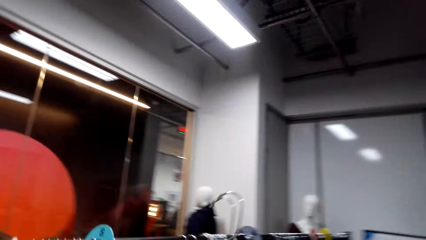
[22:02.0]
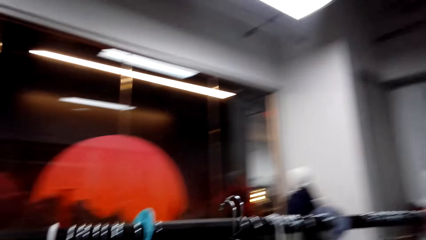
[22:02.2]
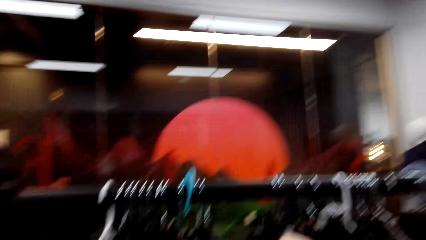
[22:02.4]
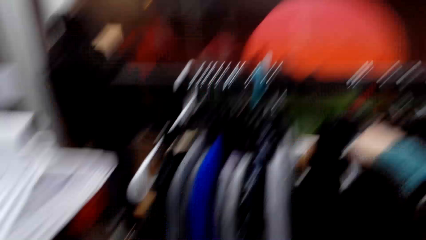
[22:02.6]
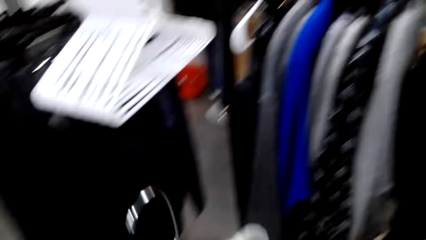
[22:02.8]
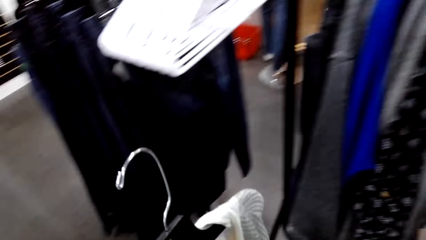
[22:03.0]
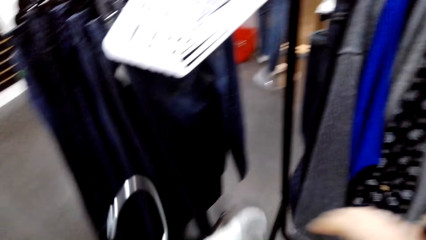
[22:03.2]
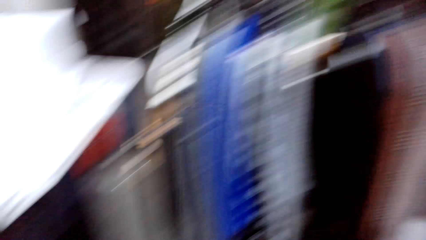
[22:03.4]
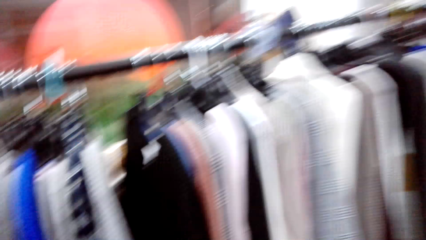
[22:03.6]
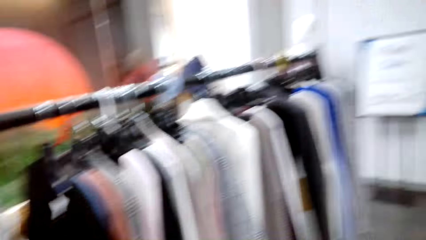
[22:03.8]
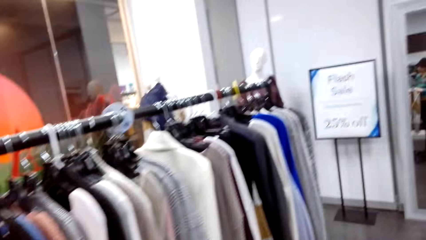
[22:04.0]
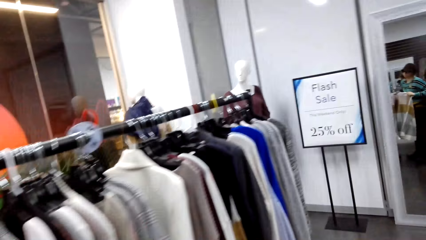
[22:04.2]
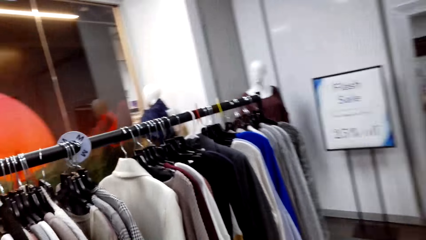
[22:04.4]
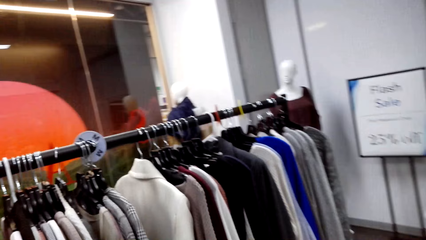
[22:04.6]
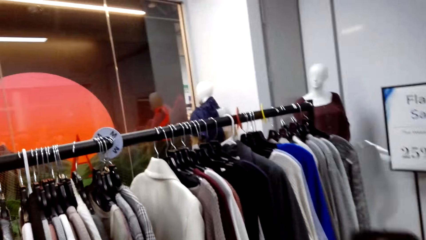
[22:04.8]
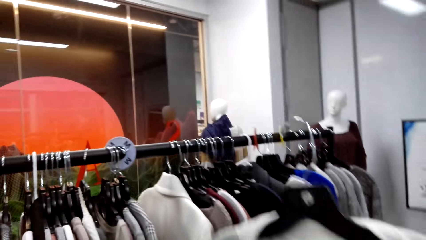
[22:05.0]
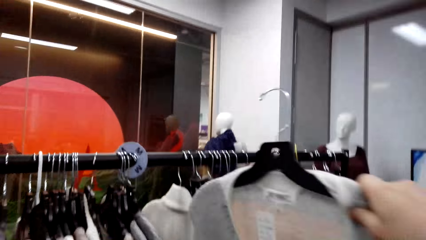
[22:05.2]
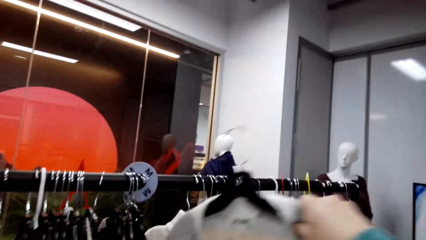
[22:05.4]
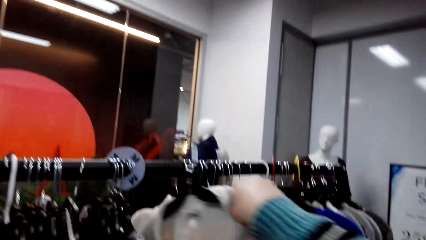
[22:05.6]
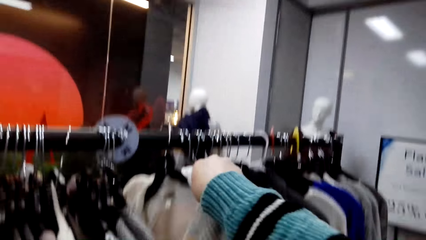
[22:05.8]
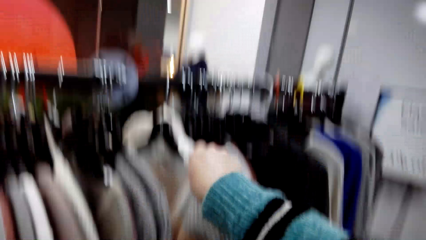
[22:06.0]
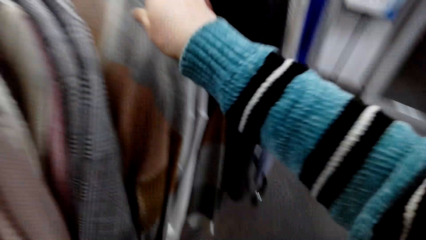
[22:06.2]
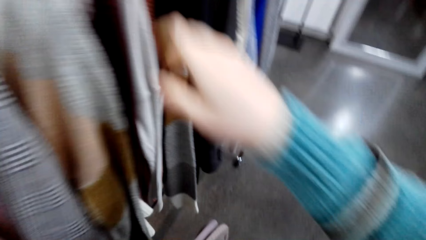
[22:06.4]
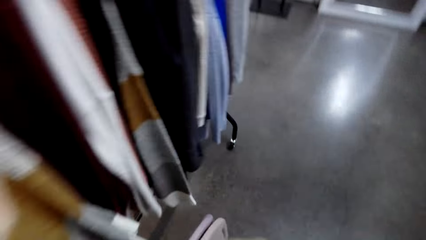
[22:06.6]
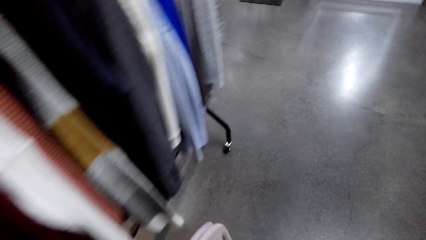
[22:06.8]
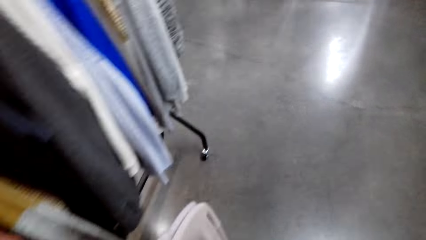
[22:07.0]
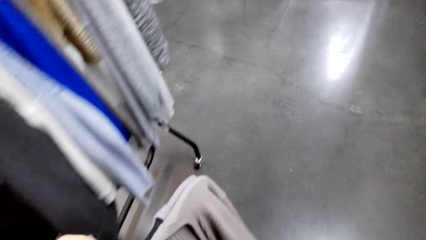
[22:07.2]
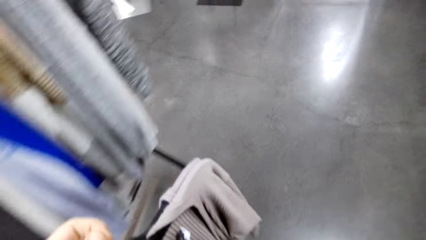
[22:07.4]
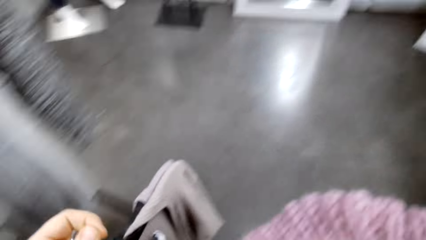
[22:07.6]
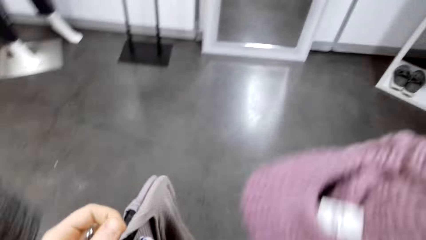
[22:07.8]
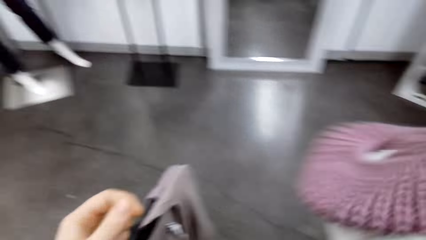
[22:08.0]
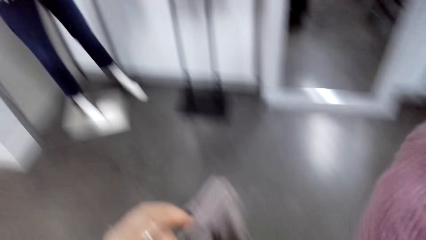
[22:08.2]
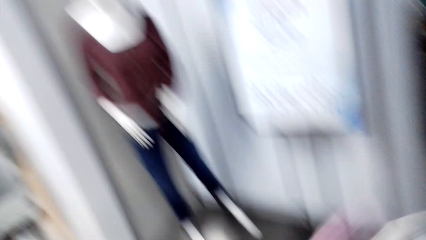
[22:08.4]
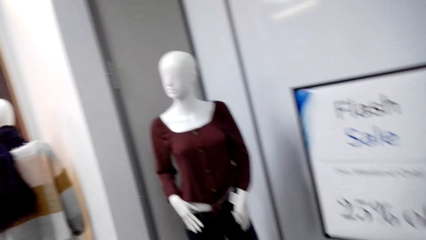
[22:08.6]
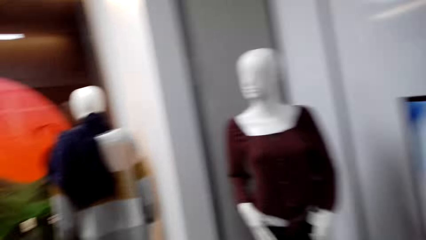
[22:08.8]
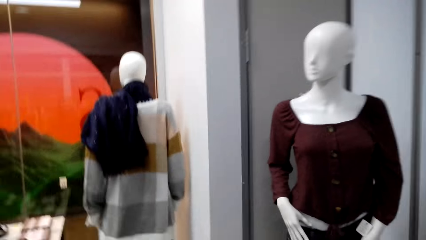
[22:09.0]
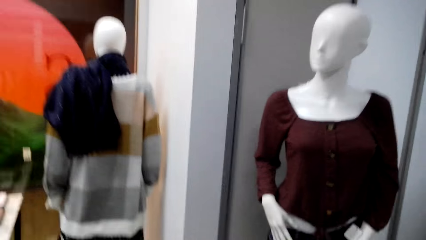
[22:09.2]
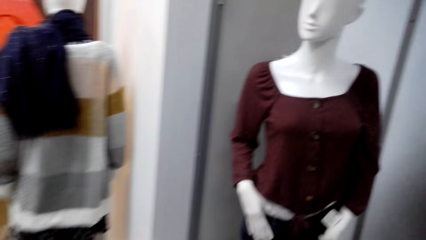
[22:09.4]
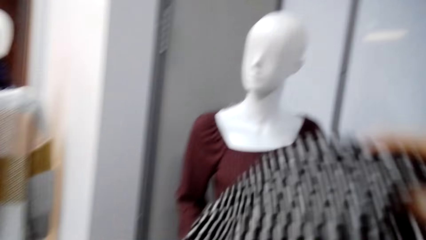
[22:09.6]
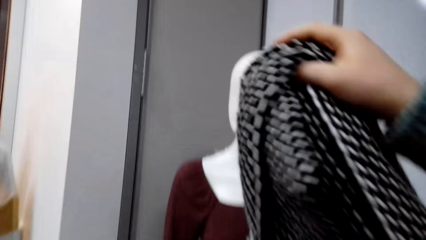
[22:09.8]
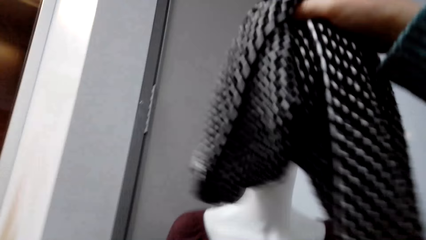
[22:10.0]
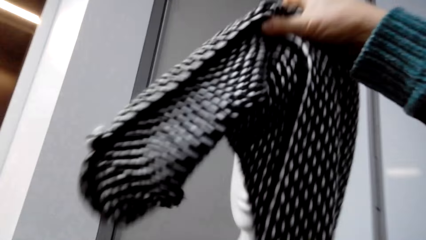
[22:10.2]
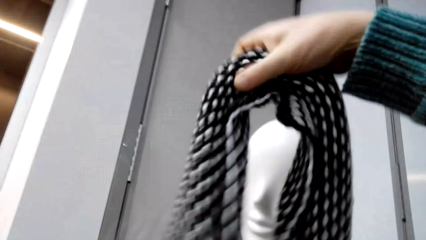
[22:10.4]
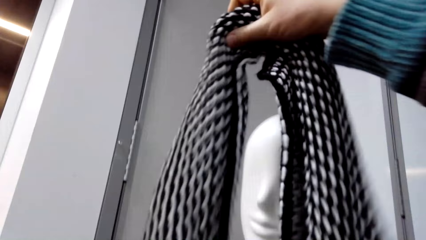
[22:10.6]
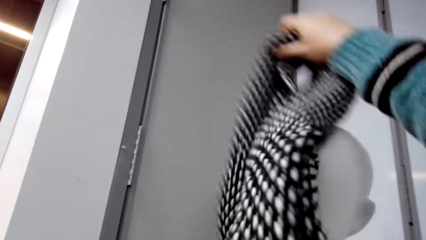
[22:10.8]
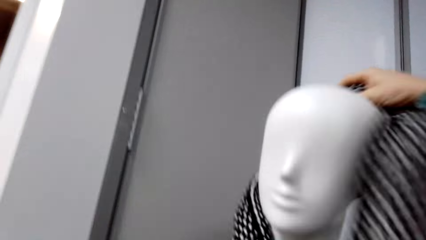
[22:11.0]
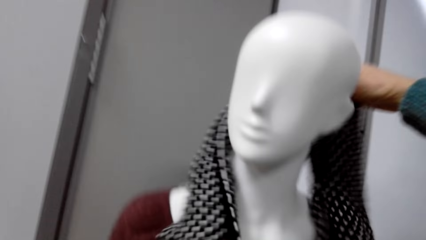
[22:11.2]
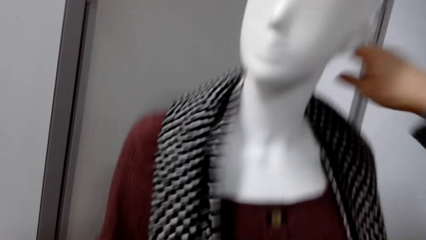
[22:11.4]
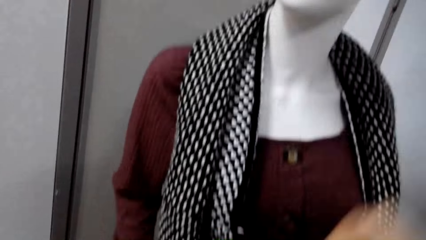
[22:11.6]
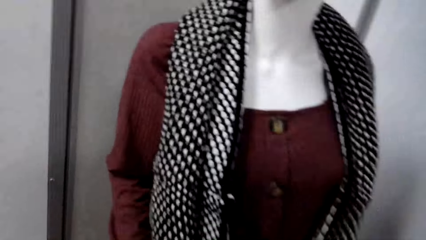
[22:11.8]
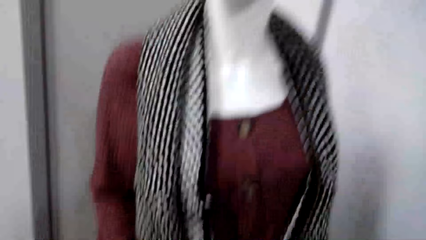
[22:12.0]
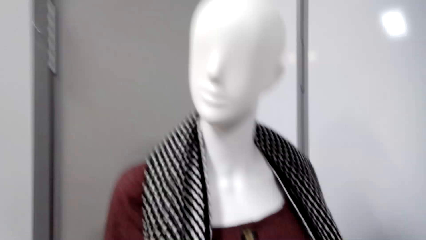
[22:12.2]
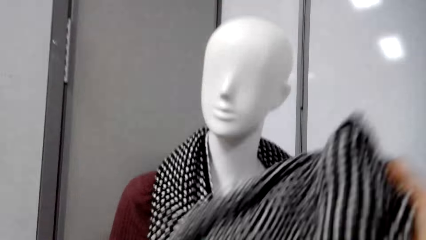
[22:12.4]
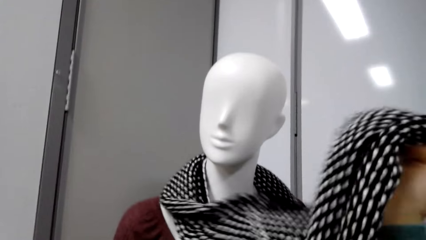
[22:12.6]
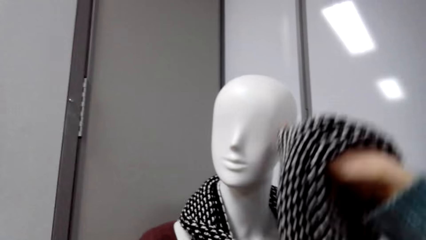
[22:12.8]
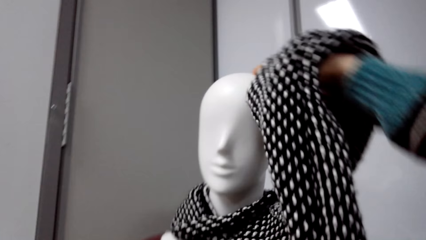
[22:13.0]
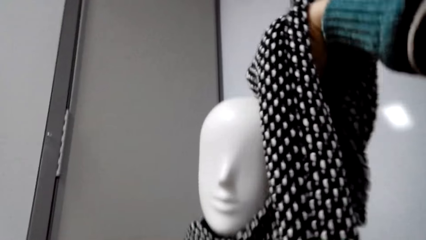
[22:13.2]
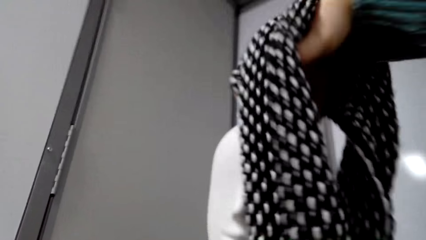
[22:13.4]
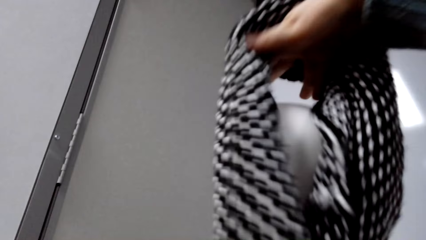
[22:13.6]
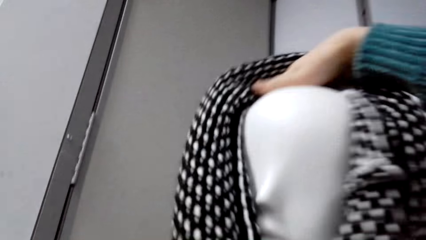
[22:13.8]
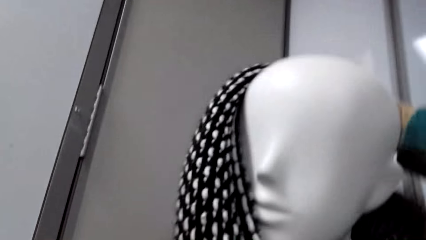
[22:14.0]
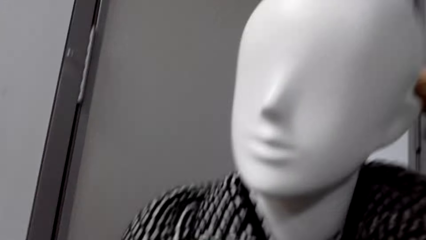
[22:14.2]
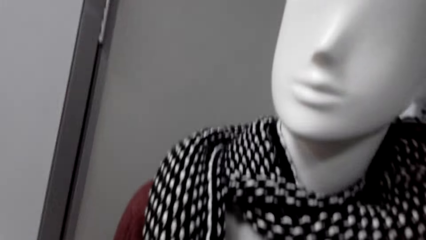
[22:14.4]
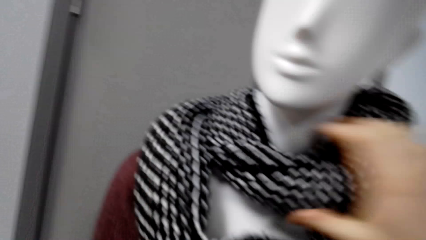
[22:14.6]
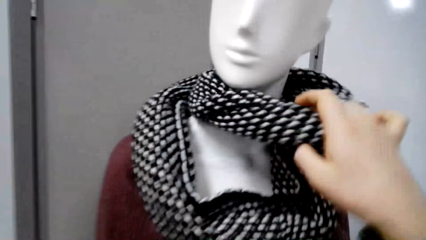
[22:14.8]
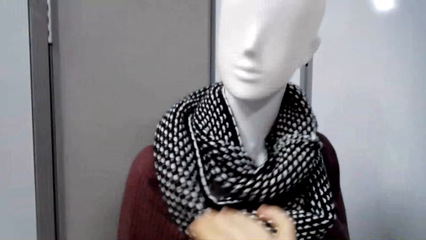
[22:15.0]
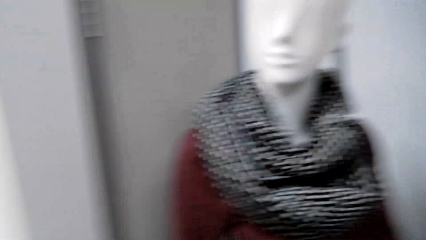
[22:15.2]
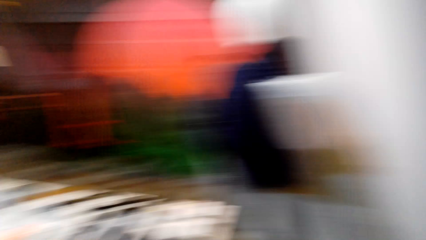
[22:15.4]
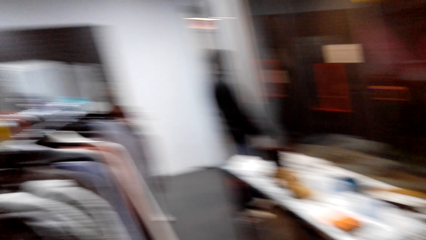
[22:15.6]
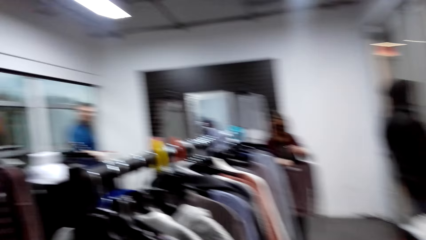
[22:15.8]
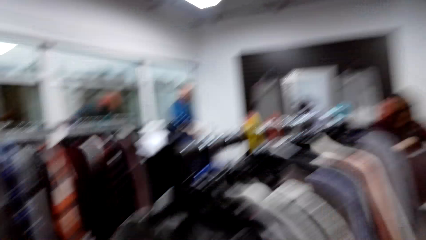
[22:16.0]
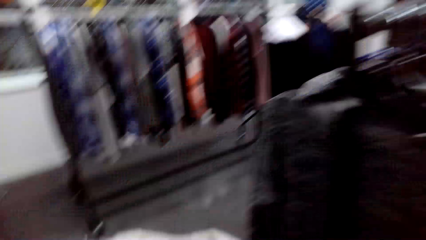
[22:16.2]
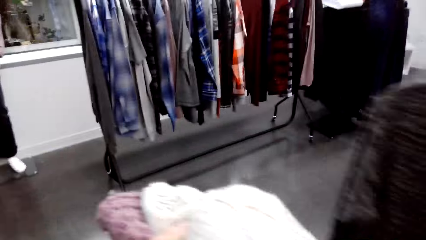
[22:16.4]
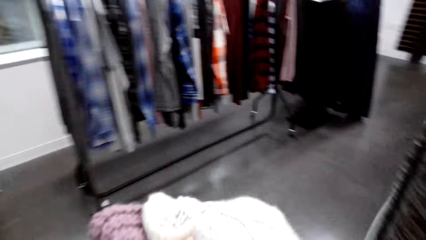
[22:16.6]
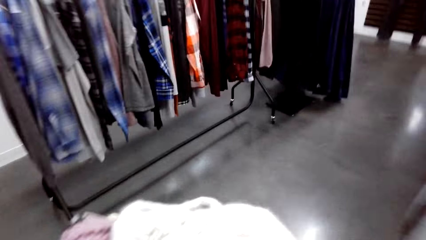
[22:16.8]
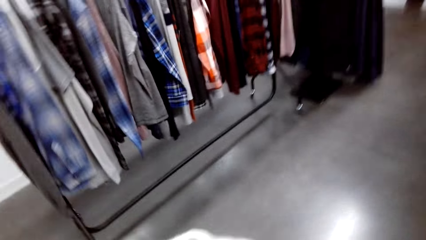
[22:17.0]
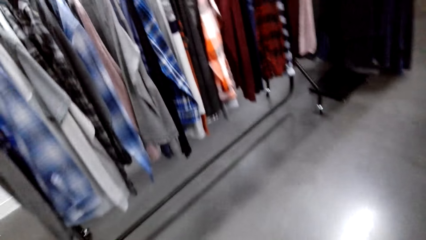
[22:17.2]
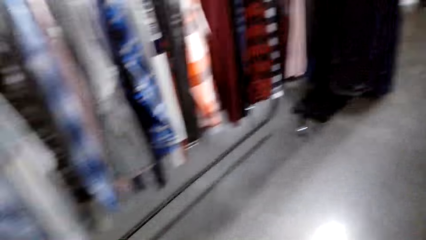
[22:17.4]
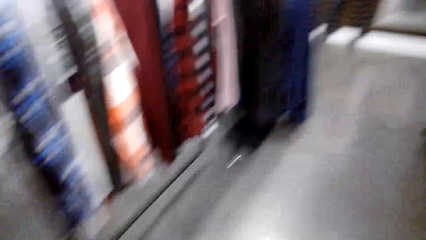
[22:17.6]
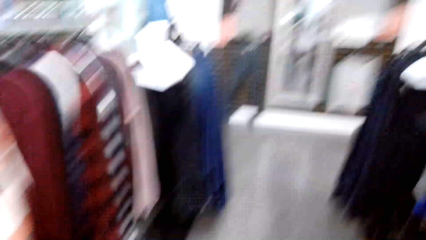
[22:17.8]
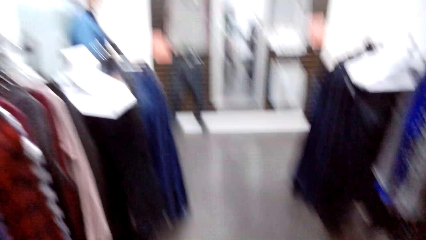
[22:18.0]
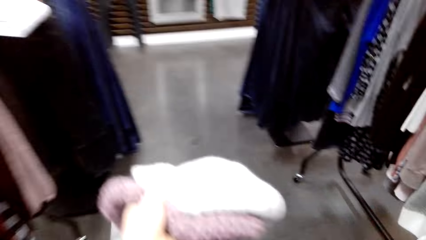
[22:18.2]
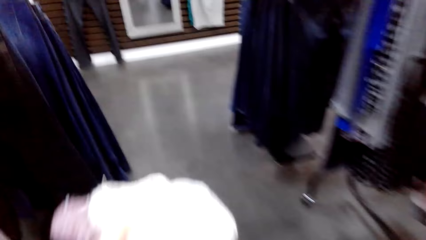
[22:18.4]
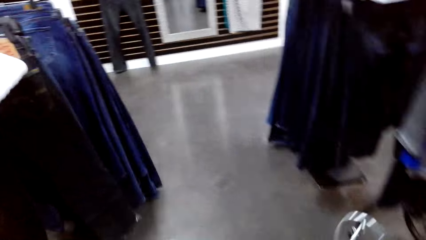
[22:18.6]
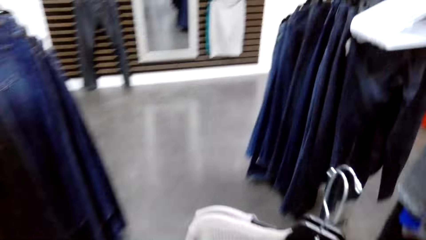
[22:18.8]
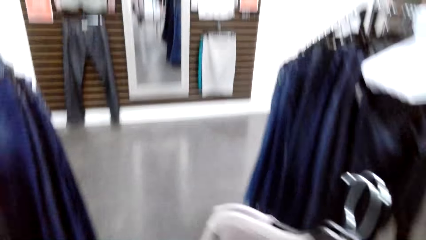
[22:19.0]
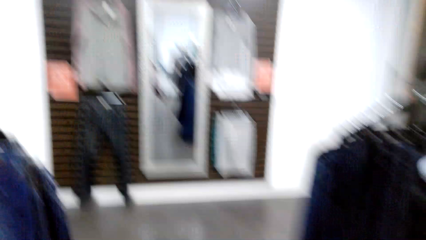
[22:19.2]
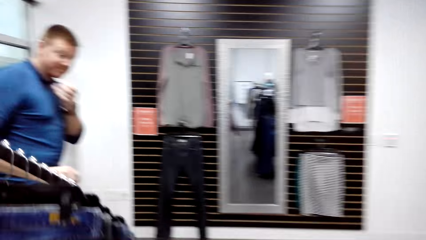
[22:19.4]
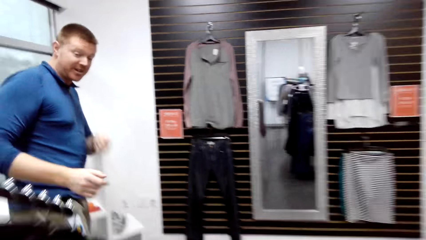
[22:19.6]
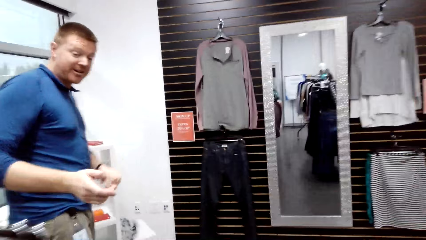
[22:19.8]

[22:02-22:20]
The camera wearer puts the sweater on the clothes rack. They walk around the store. They put the sweater on the clothes rack. They walk around the store. They put the scarf on the mannequin. A woman talks to the camera wearer. The camera wearer walks around the store. They talk to the woman.
